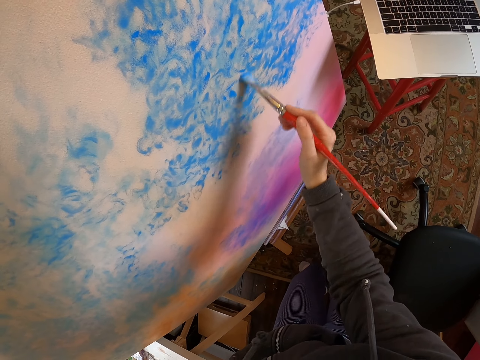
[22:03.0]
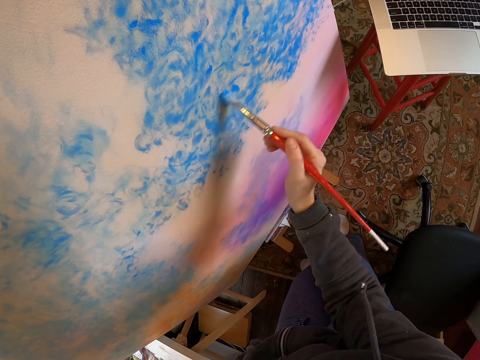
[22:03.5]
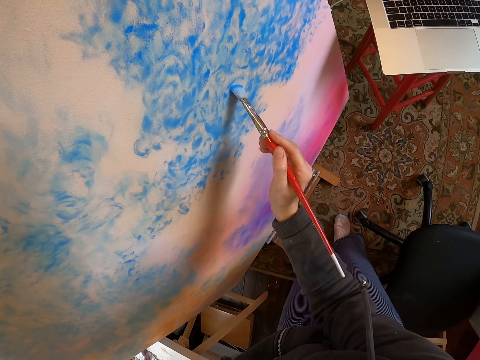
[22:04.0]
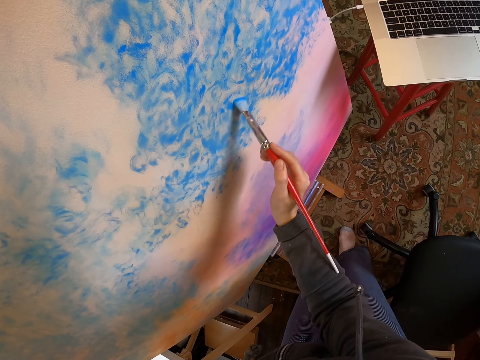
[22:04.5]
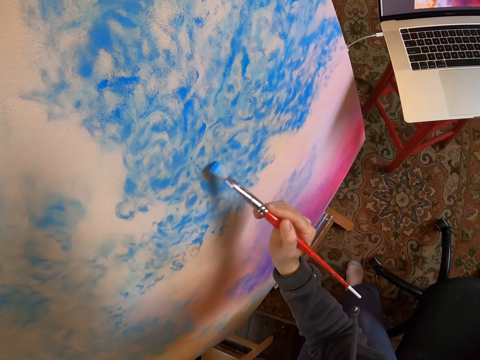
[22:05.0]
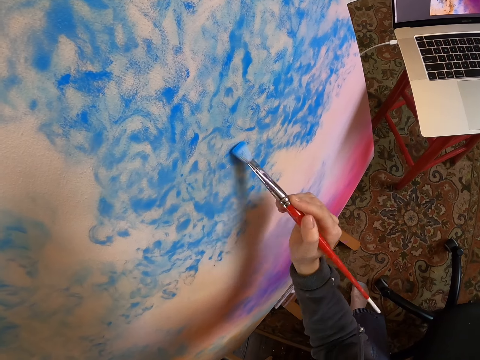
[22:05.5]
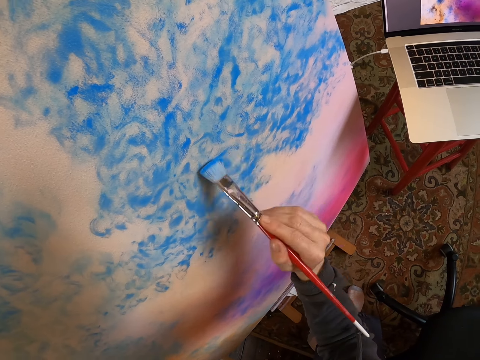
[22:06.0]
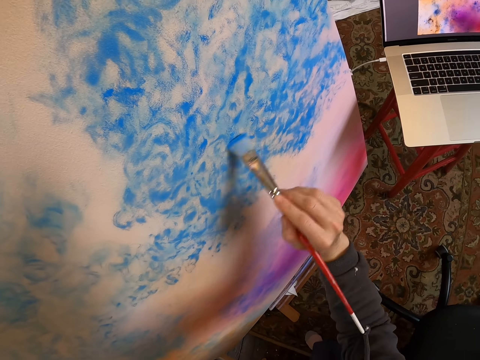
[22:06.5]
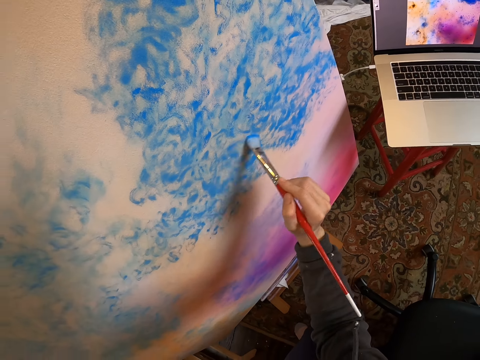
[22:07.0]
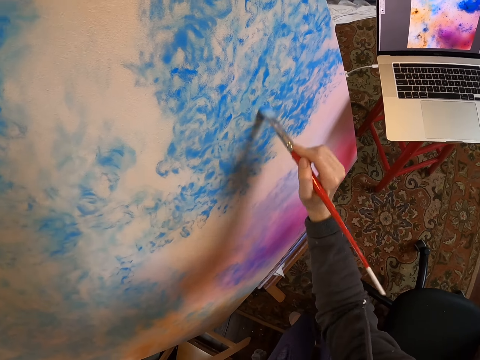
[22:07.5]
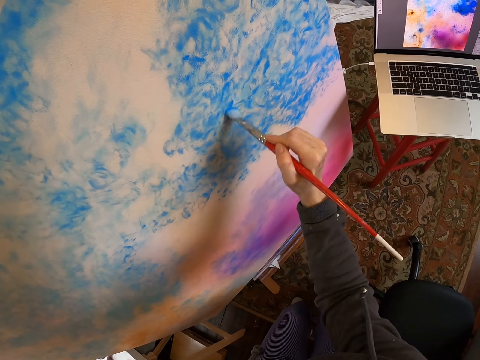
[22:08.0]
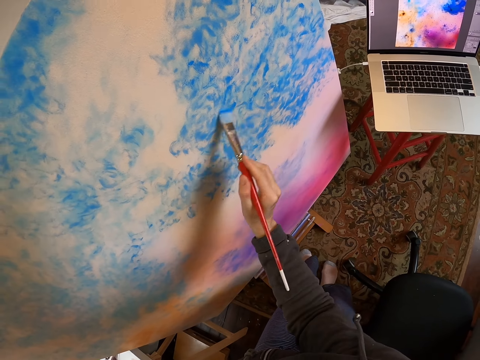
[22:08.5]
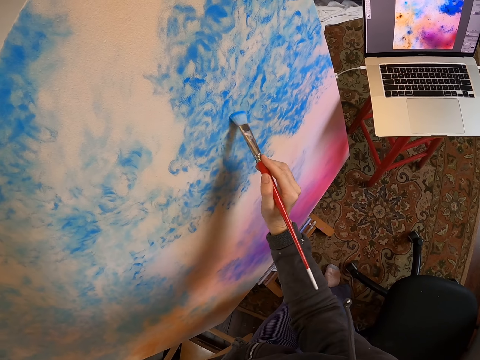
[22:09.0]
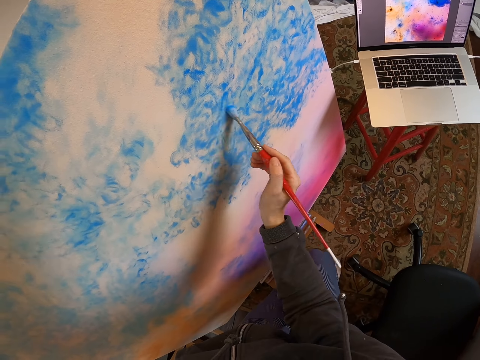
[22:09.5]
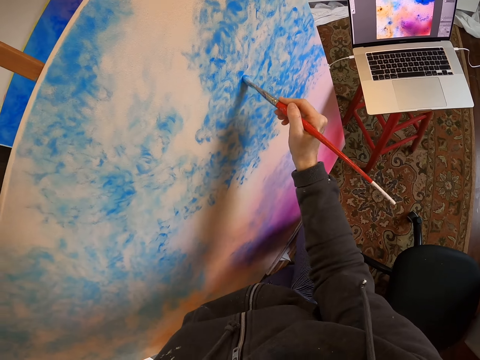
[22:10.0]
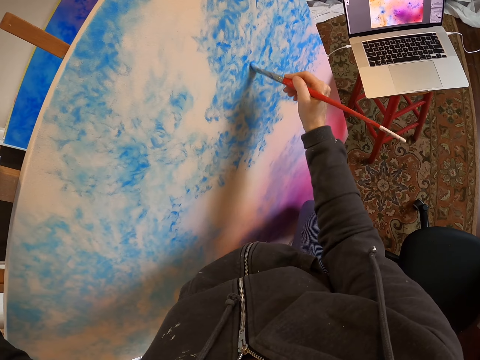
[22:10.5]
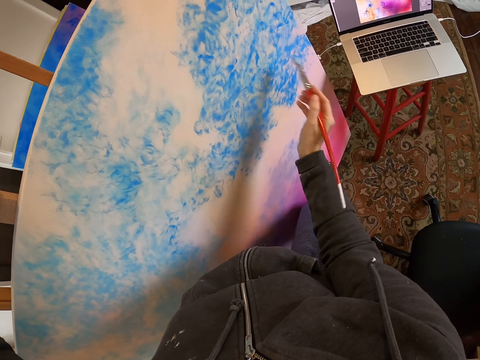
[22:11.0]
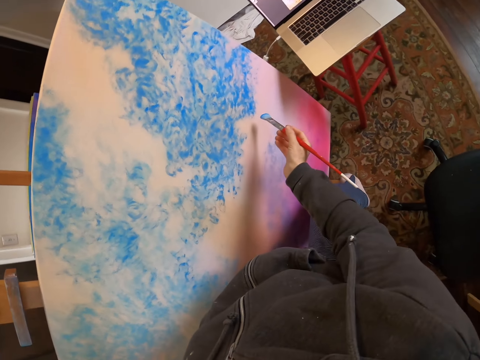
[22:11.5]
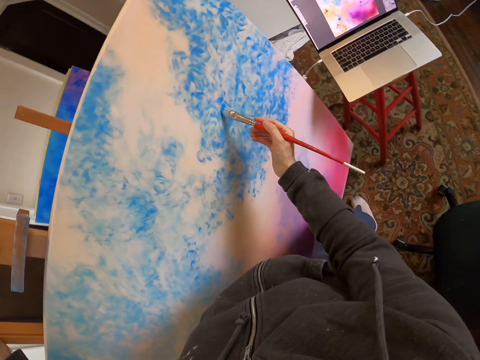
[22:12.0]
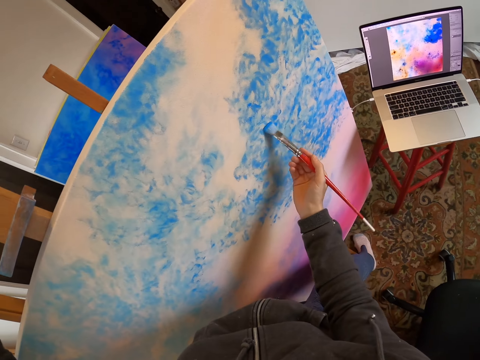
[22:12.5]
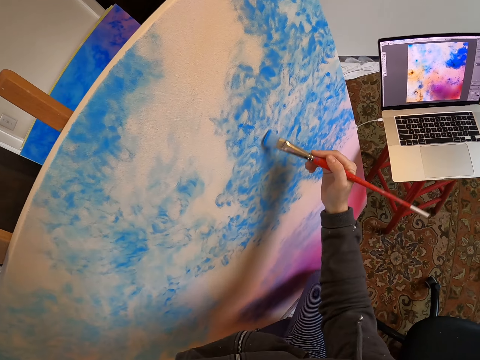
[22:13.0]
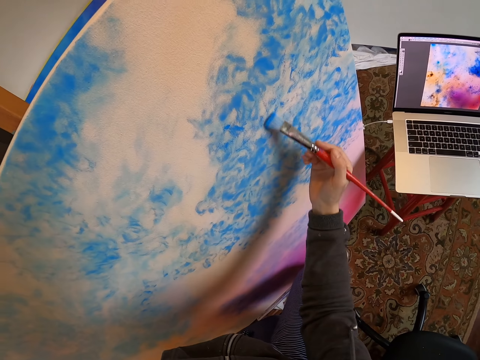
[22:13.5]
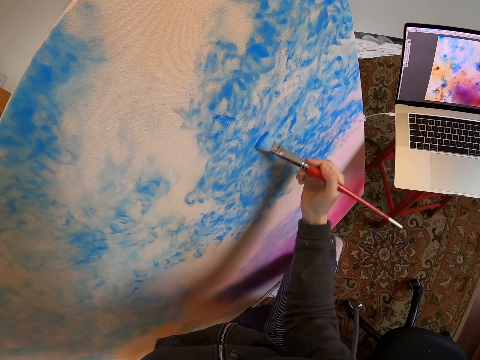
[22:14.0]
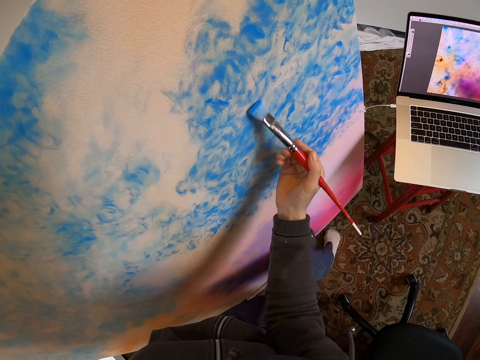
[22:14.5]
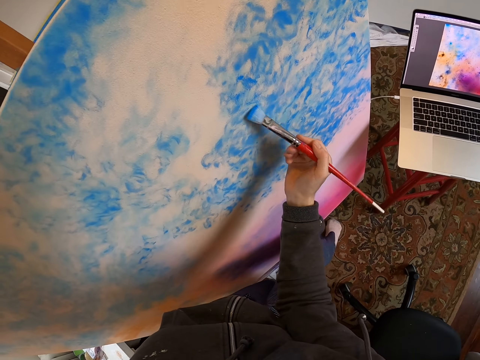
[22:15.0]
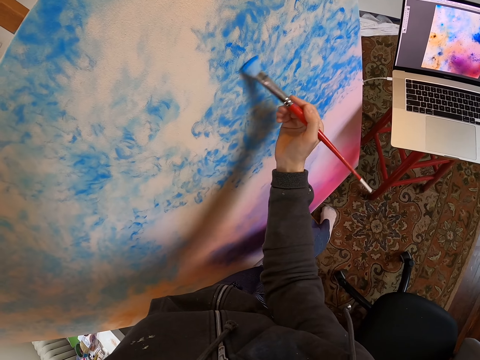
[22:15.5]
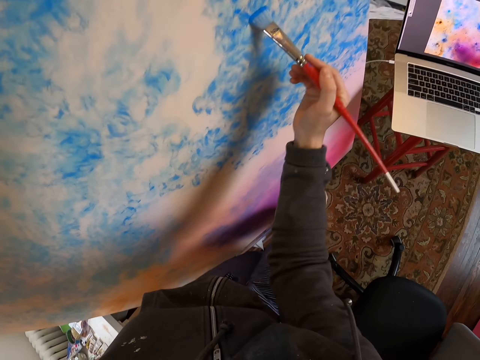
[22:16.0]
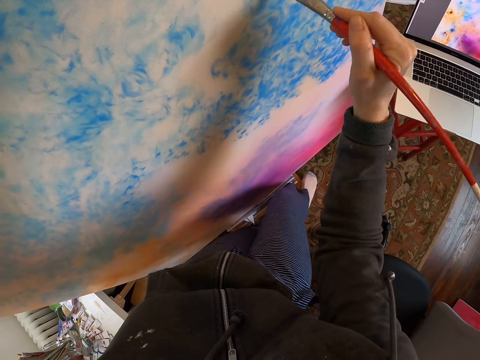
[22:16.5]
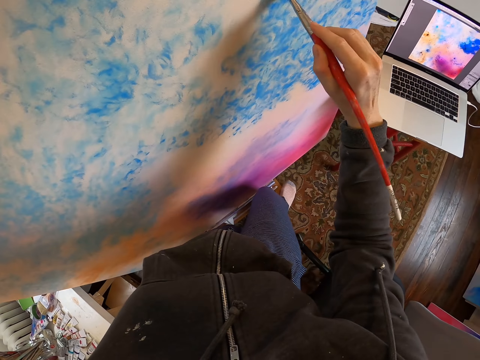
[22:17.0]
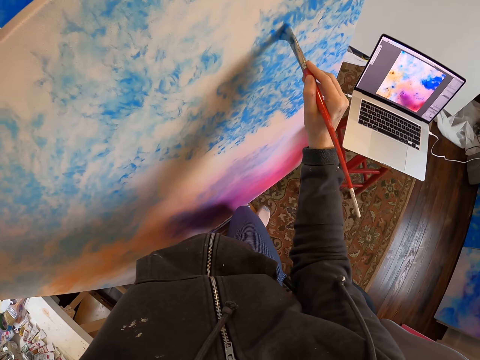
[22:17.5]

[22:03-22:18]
The camera wearer moves their hands. They paint on the paint board and hold the paint board.

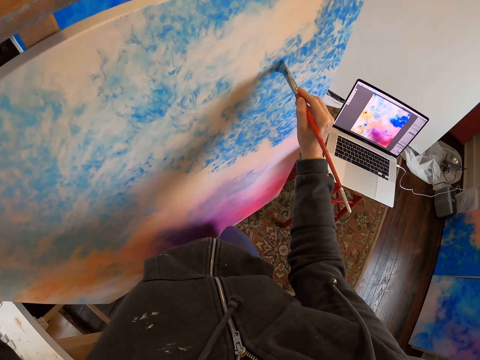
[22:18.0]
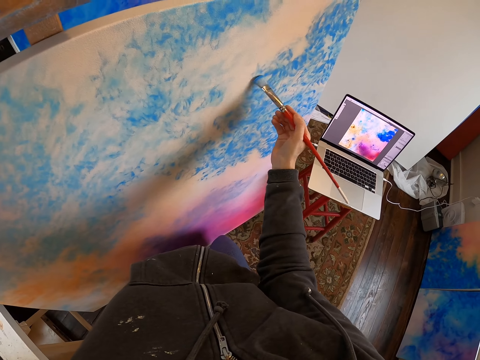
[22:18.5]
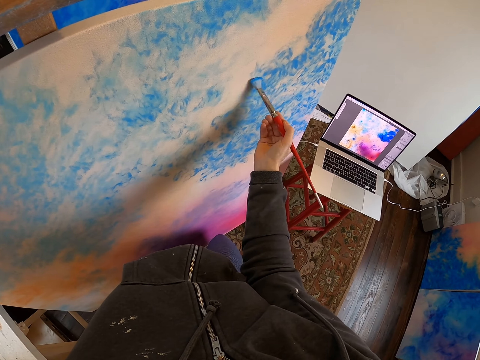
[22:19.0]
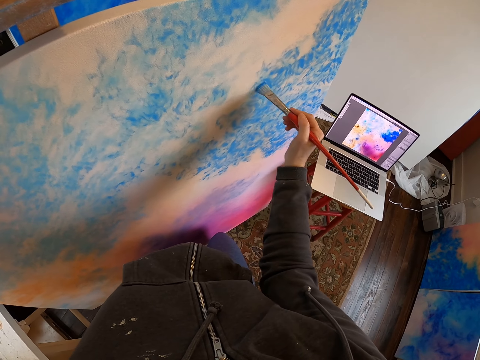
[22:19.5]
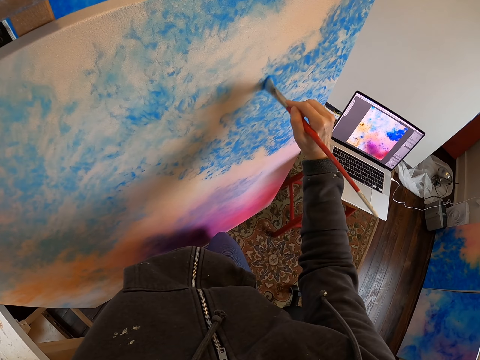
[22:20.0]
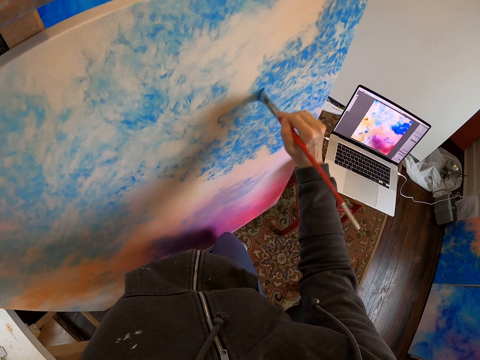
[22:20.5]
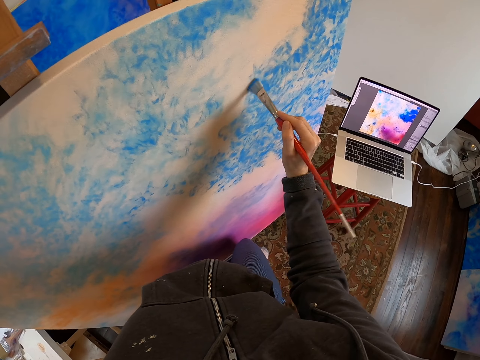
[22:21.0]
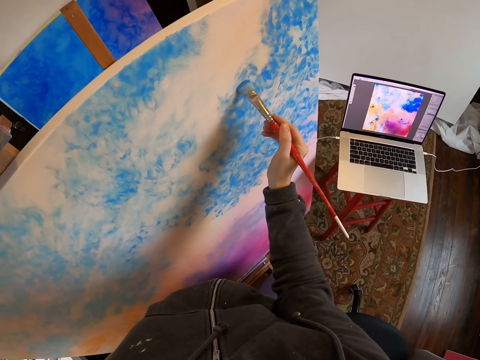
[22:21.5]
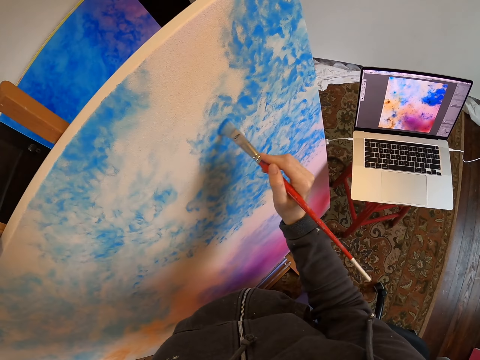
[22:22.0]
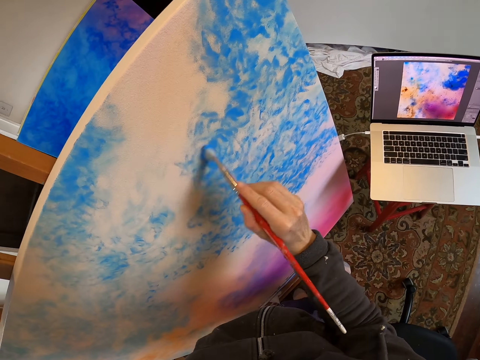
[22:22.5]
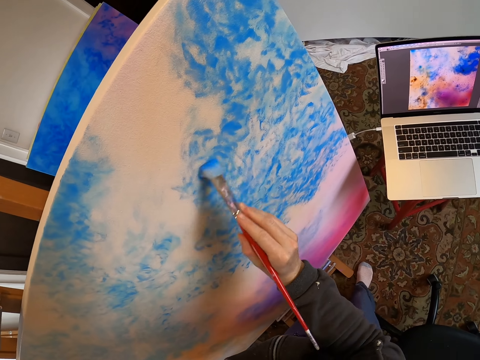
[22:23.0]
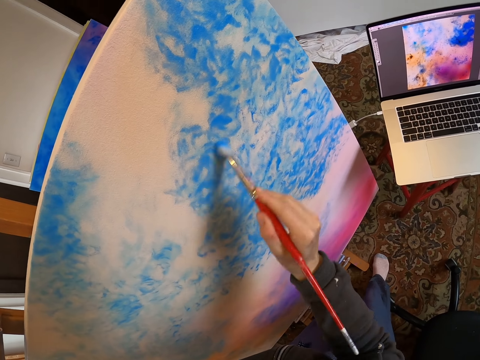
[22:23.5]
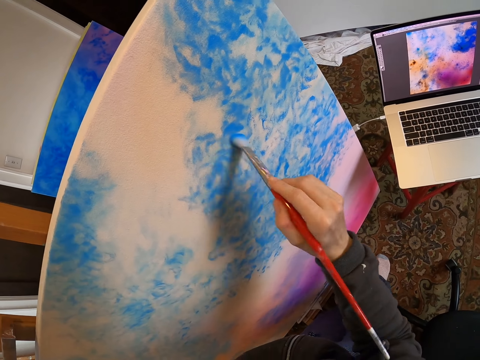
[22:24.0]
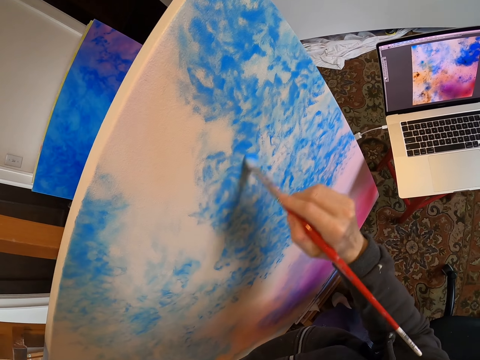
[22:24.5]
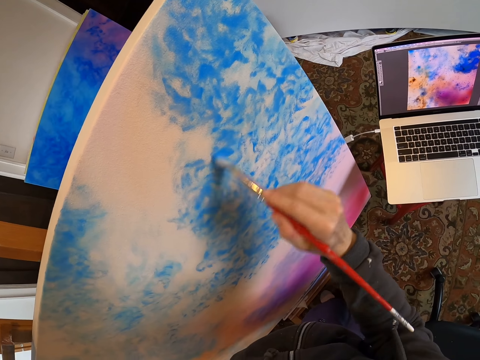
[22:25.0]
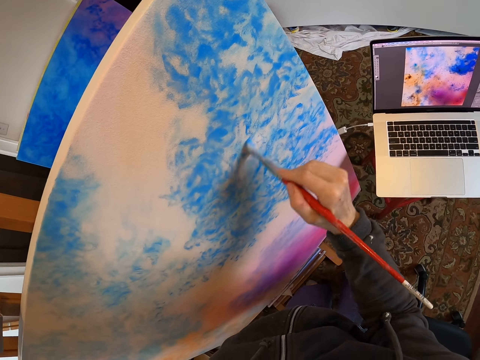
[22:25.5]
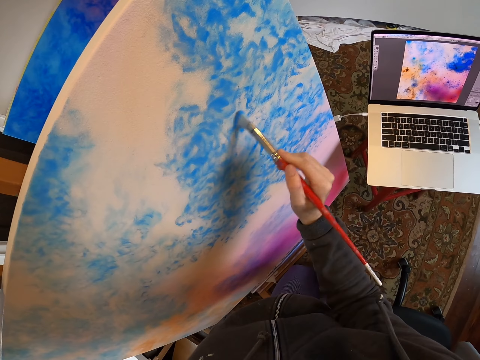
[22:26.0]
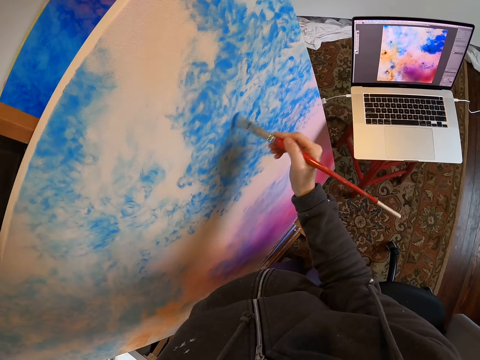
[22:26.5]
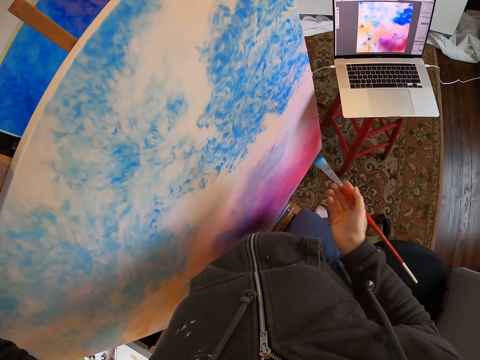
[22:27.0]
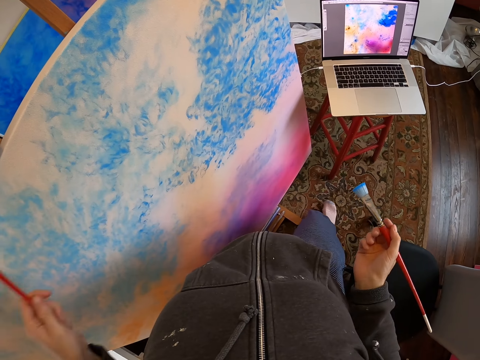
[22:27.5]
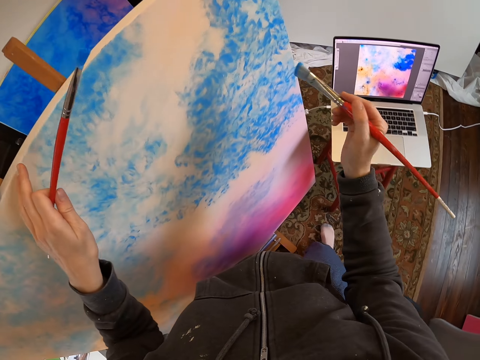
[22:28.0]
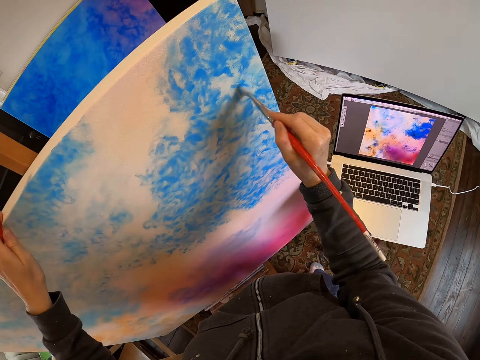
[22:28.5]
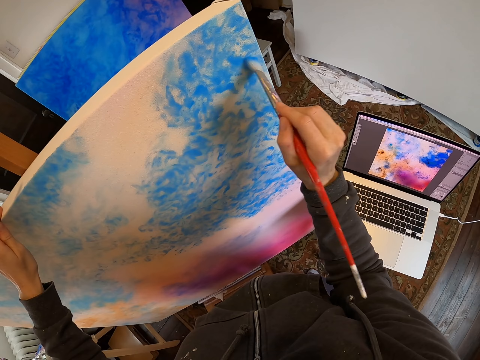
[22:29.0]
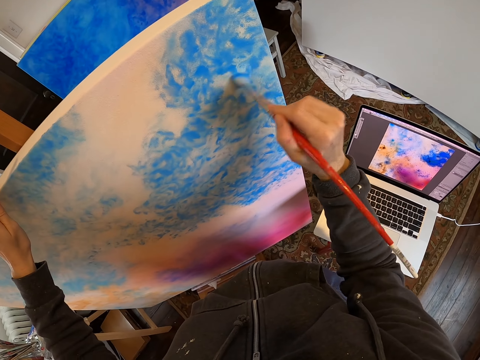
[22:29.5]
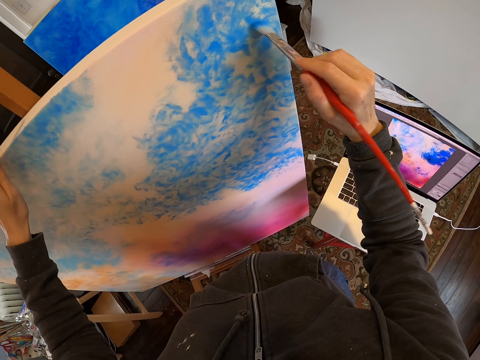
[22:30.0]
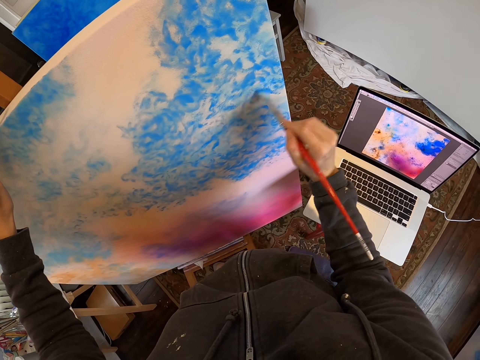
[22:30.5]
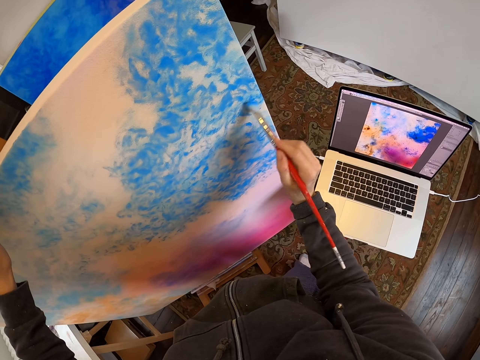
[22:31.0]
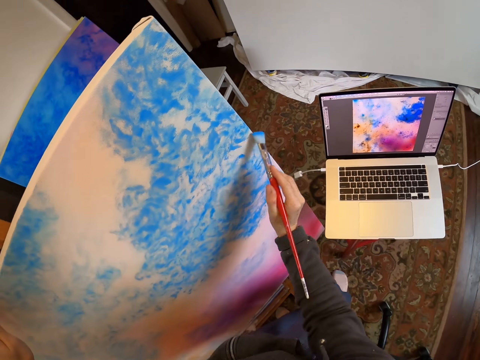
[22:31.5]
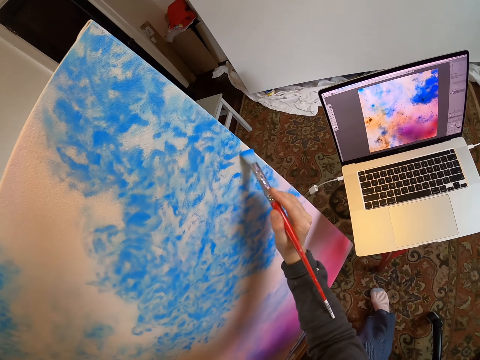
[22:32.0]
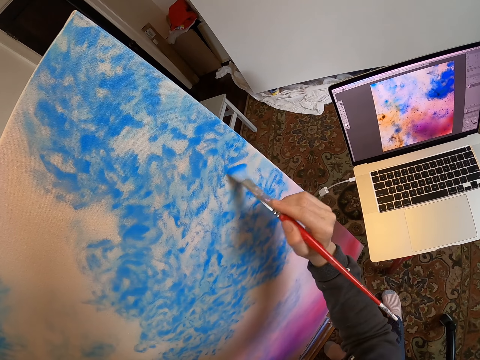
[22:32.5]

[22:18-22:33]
The camera wearer removes the paint brush from the board. They move their hands. They move in the room. They hold the portrait. They hold the paint brush. They hold the paint board and paint on the paint board.
